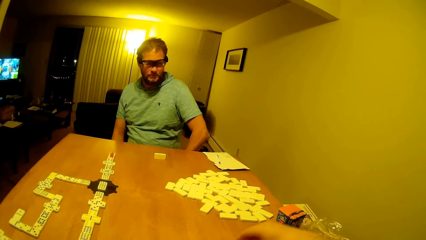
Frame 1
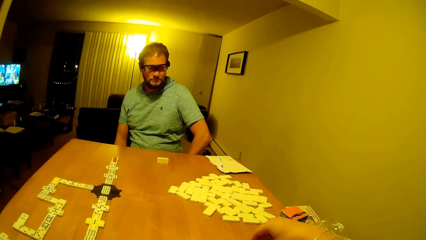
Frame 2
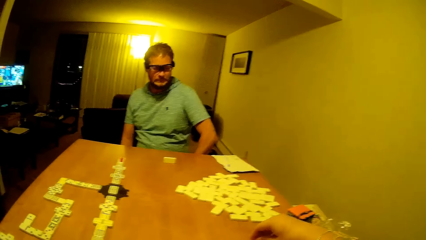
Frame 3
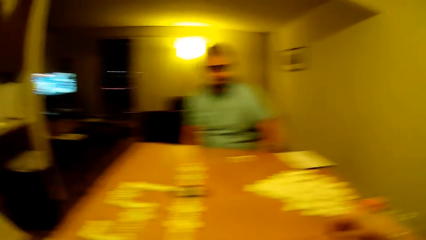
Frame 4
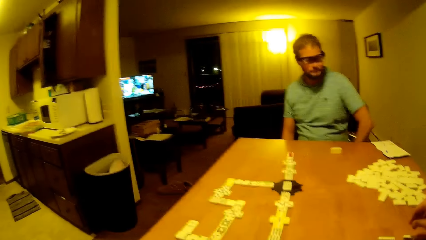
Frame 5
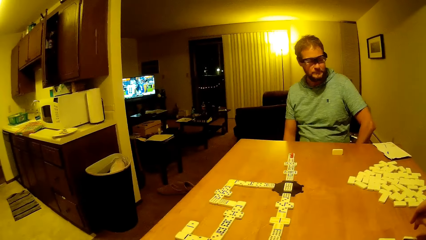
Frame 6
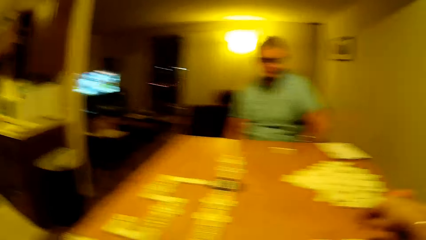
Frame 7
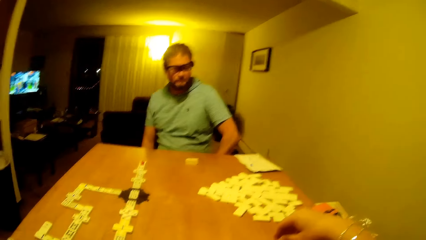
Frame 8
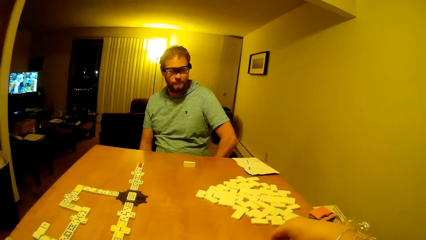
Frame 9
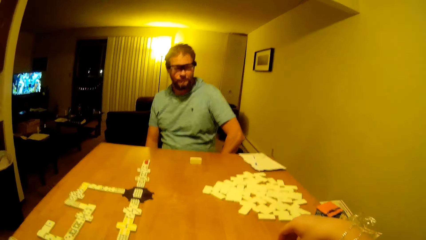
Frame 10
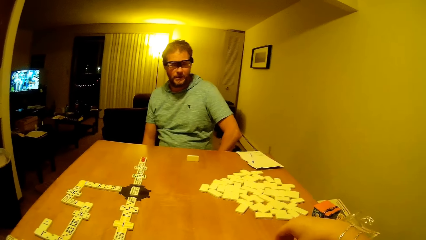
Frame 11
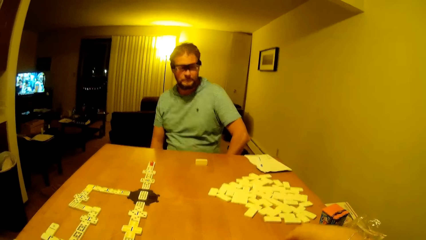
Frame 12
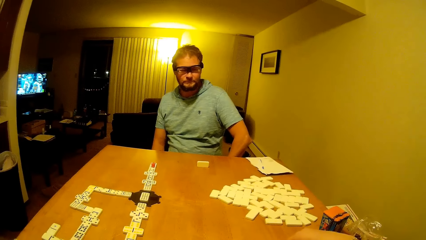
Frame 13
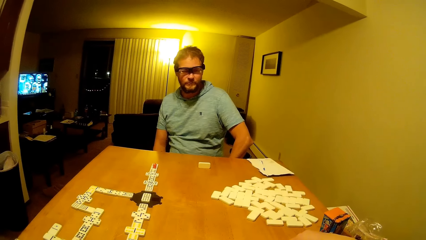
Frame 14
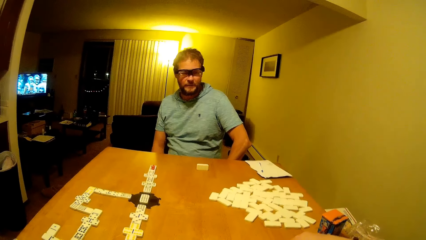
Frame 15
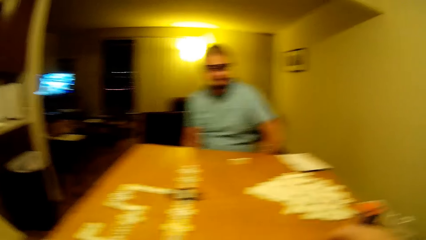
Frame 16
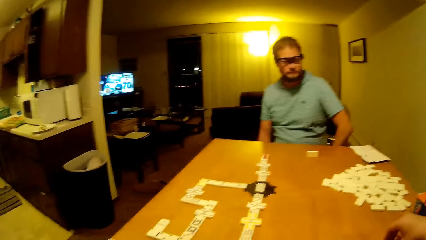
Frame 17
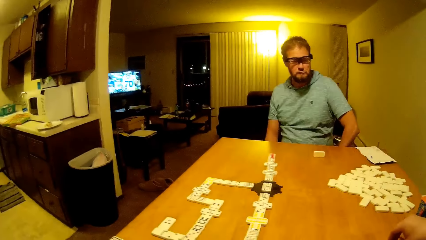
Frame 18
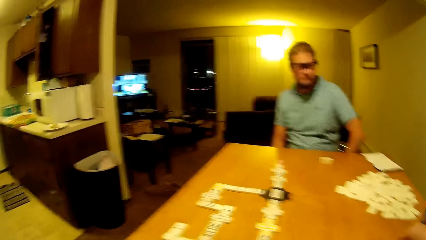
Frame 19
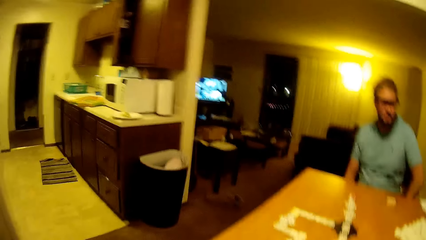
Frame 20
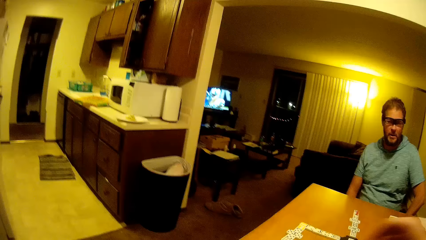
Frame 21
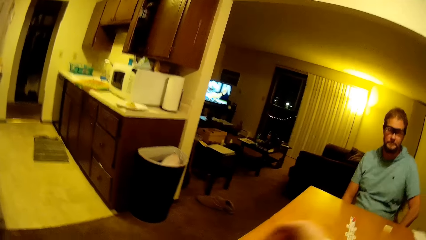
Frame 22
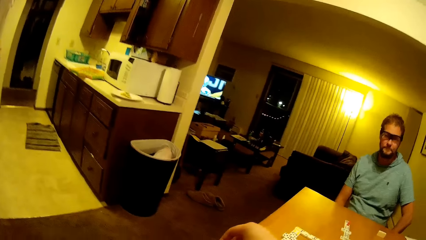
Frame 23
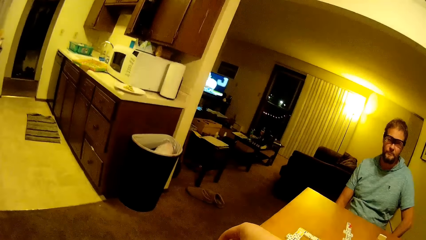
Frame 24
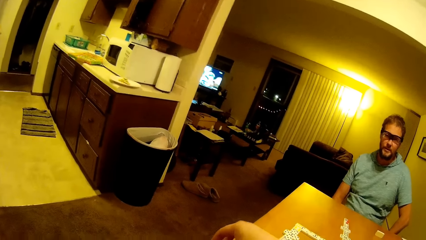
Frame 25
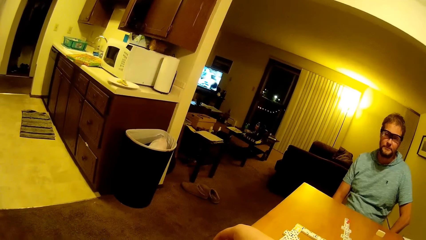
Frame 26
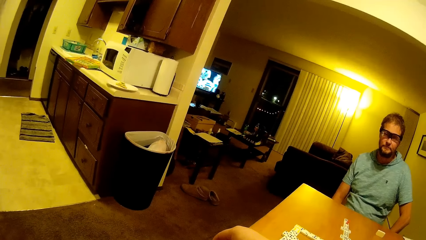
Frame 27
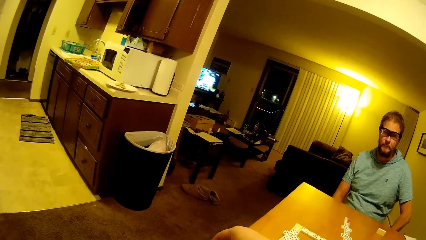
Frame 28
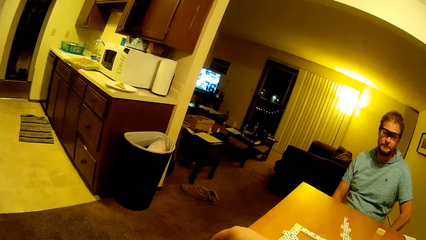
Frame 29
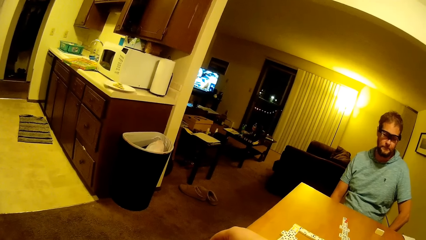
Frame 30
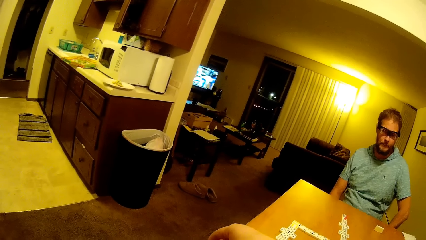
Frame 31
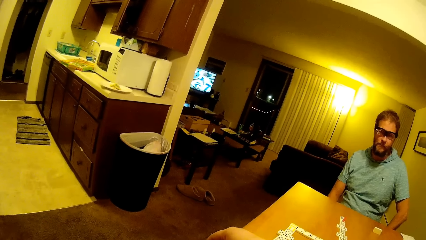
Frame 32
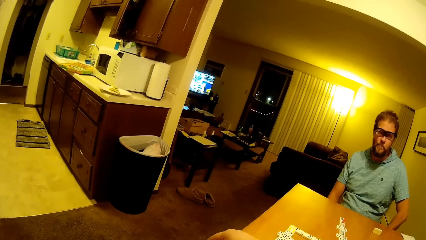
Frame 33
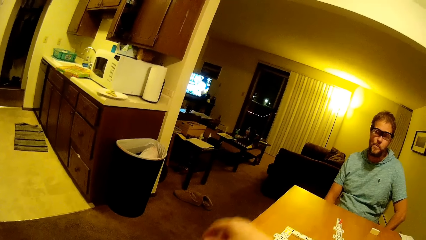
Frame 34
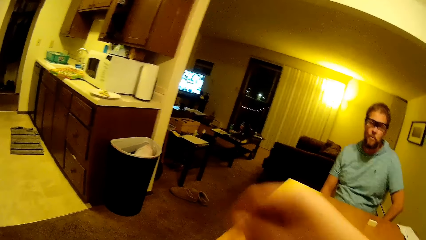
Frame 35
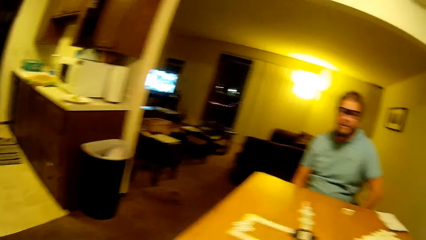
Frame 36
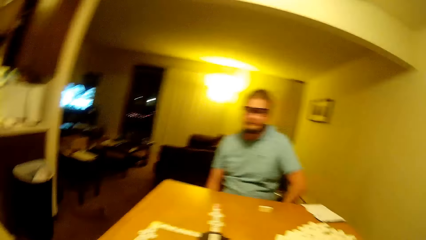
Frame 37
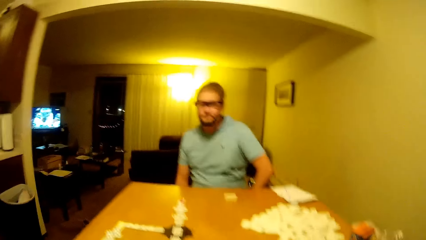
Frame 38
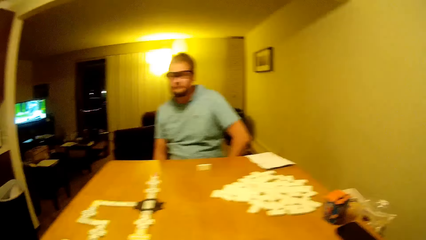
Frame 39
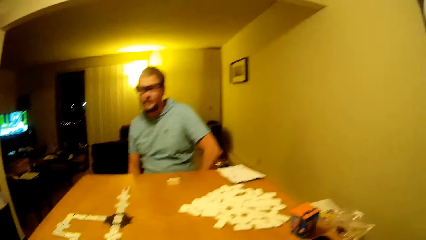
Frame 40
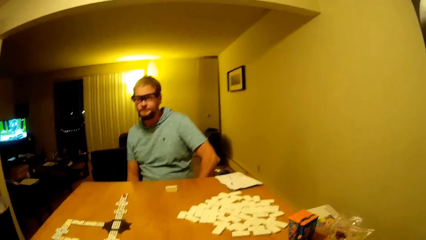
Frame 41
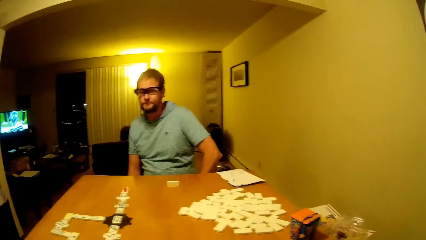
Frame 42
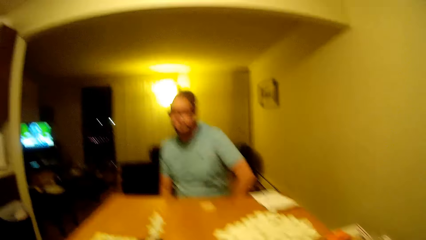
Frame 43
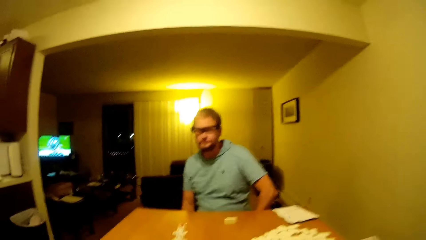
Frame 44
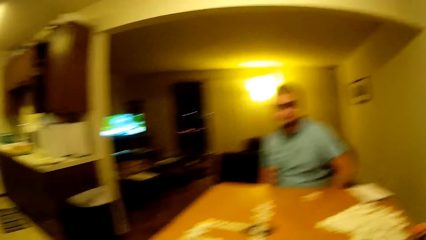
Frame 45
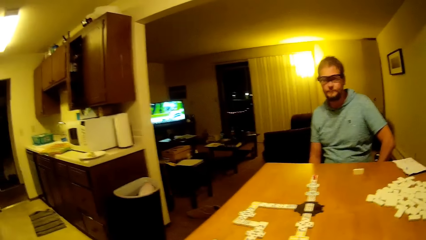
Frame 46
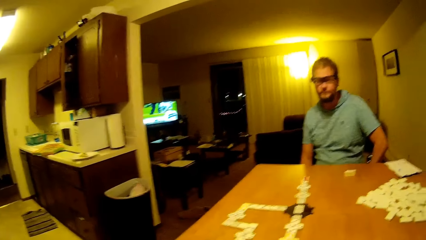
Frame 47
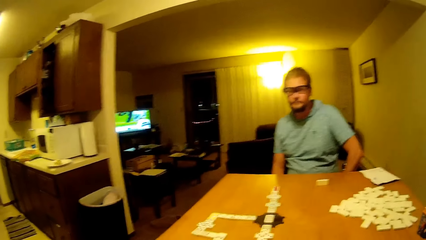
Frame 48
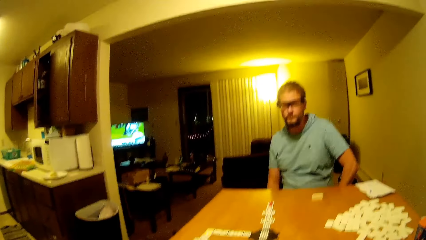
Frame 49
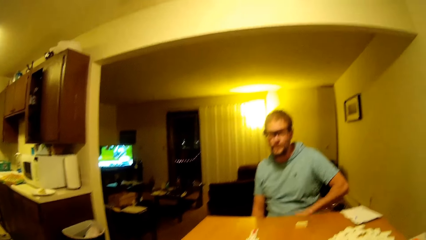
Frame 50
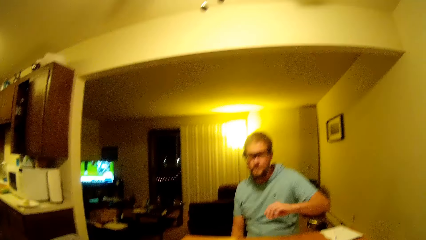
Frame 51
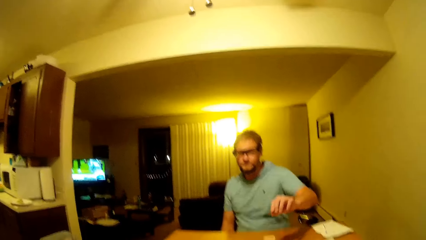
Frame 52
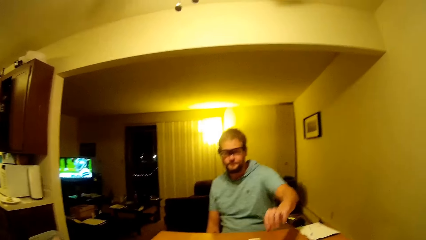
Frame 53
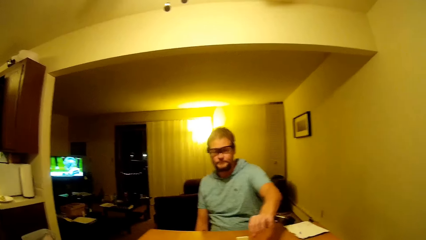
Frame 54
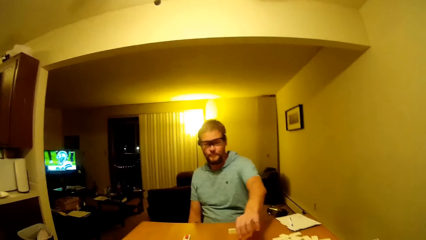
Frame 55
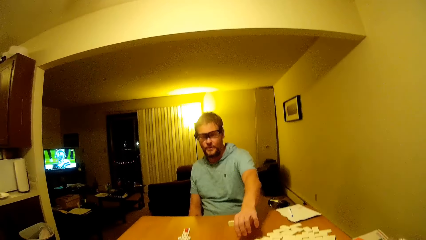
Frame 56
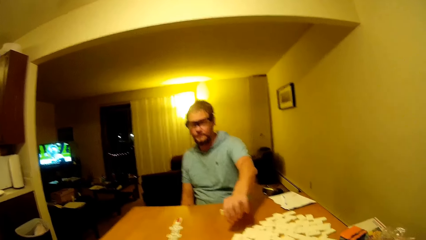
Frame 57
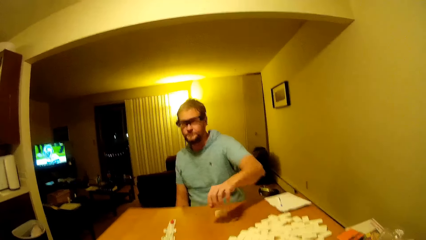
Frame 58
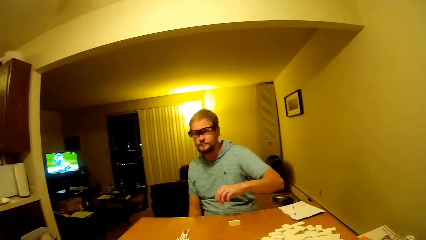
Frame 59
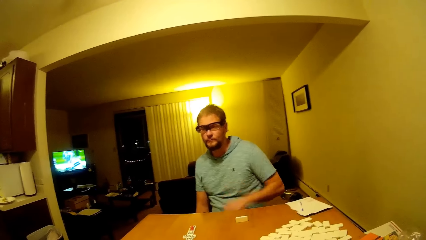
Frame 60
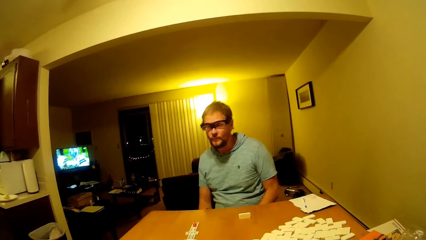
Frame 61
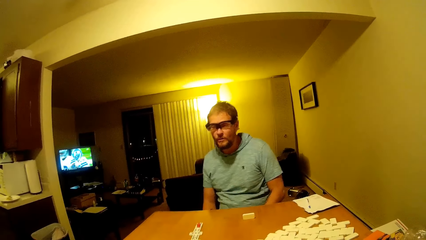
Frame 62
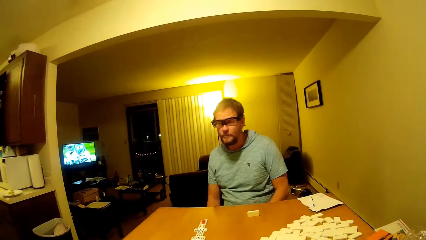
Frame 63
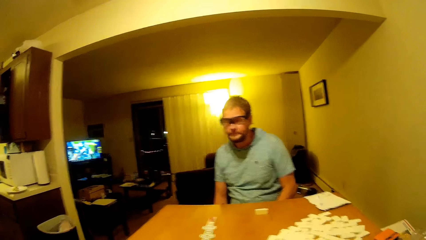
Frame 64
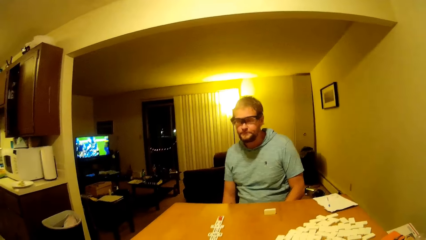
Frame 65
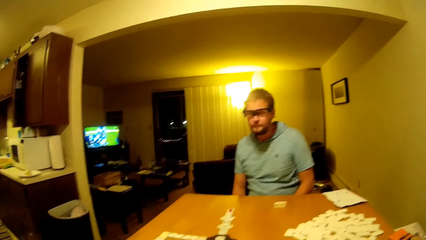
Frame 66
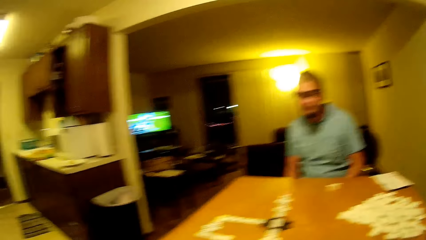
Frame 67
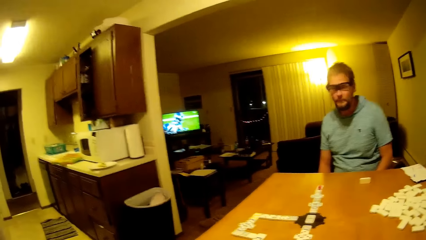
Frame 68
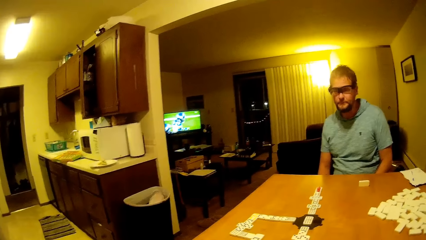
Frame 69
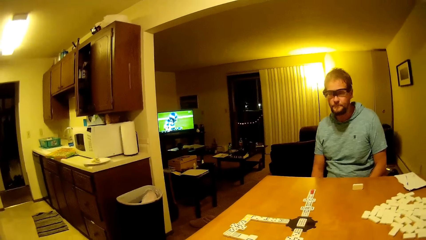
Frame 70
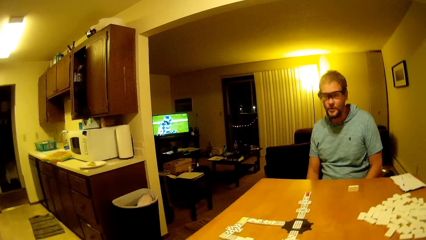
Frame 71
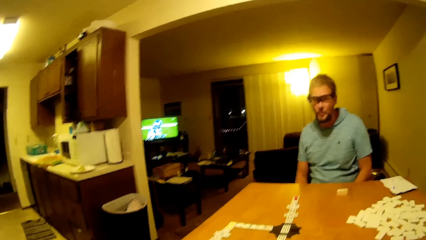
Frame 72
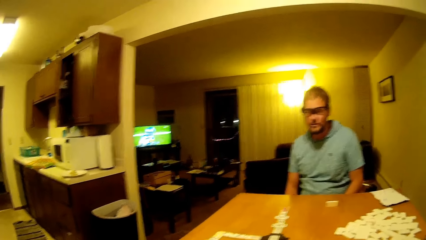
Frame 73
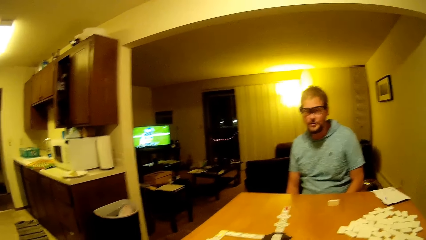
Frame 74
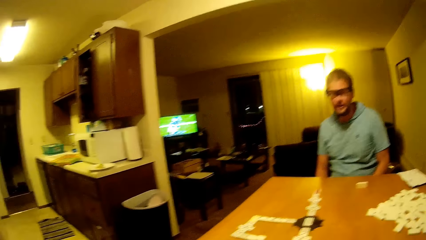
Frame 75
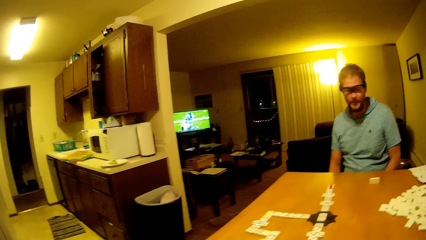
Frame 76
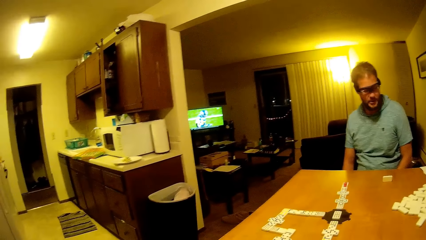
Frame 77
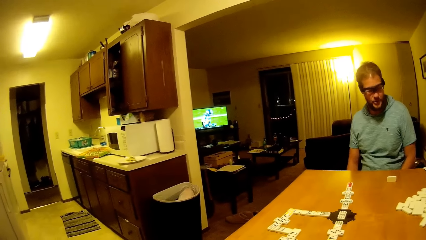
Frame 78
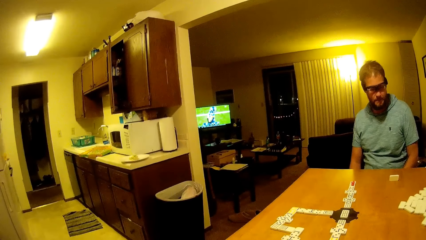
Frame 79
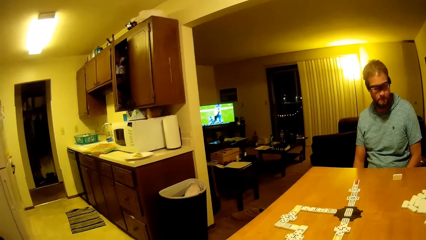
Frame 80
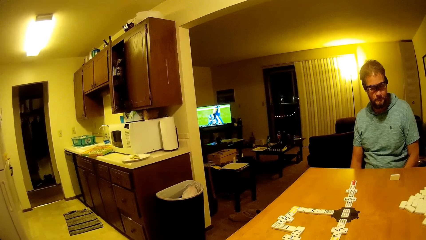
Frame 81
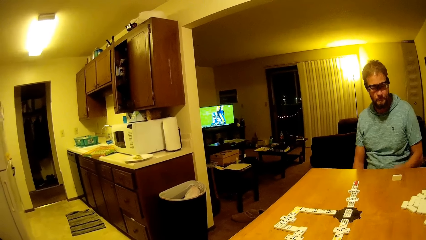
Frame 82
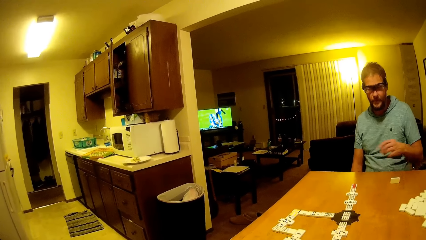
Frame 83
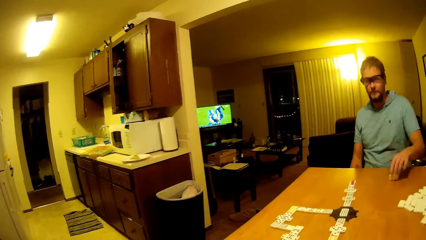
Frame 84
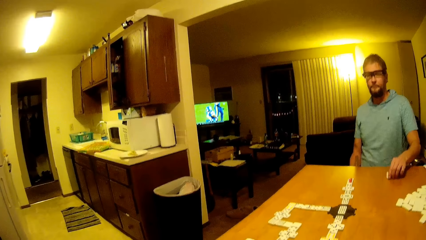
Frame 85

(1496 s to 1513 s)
The camera wearer lifts up a dice. They put the dice down. They lift a hand. They look around. A man moves his hand forward. The man touches the pai gow tile on the table. The man puts his hand down. The camera wearer looks around.
